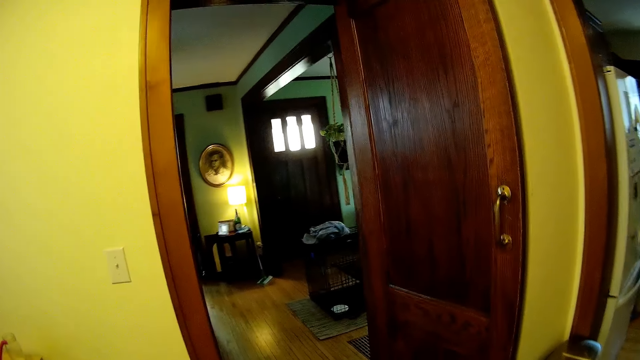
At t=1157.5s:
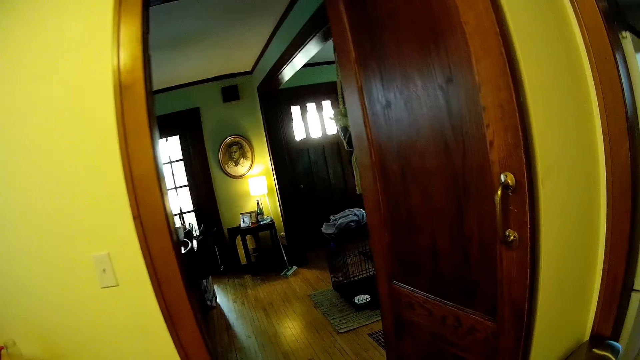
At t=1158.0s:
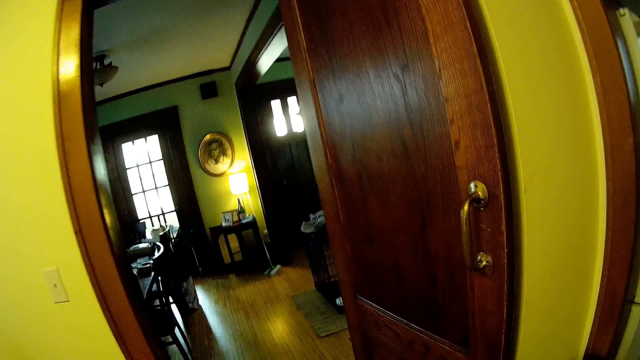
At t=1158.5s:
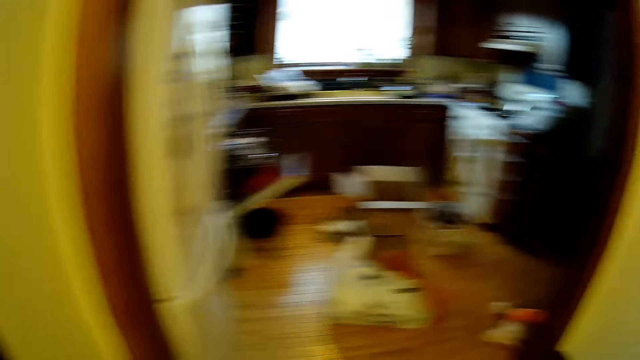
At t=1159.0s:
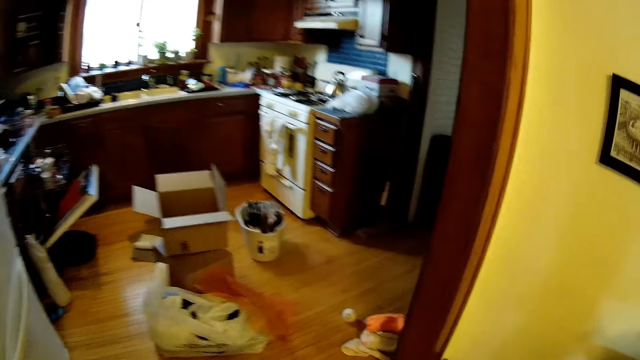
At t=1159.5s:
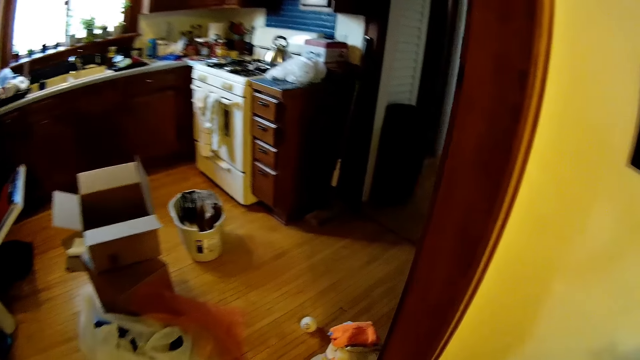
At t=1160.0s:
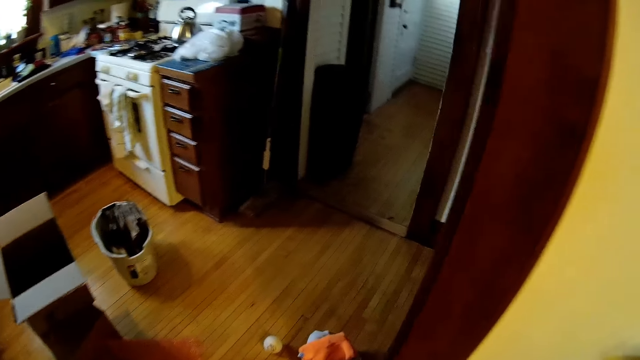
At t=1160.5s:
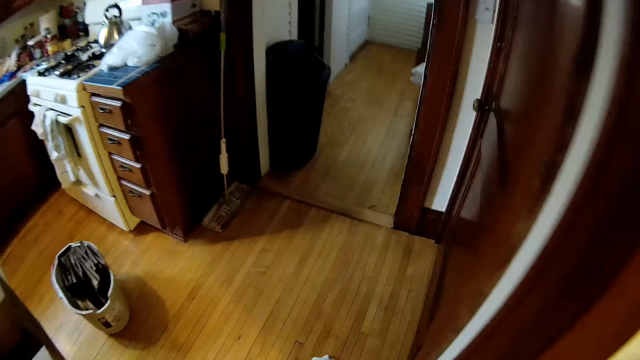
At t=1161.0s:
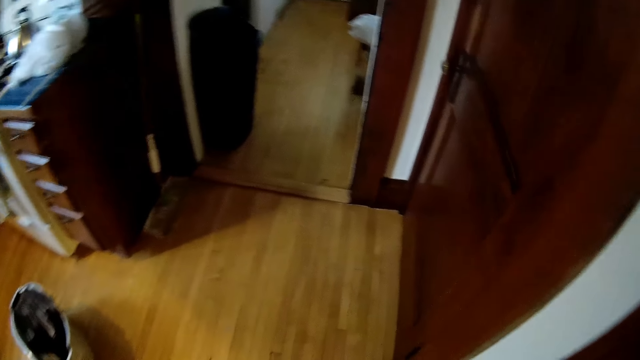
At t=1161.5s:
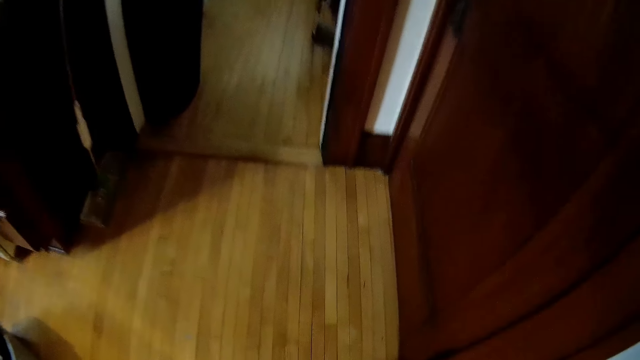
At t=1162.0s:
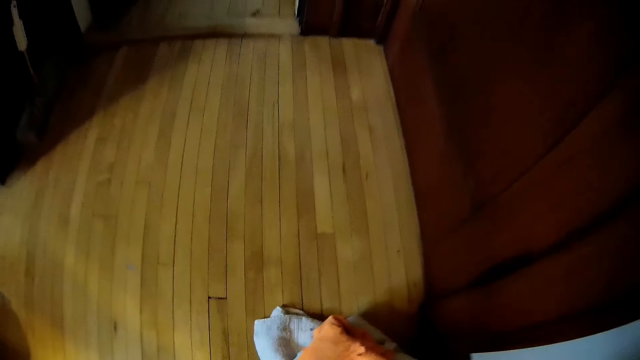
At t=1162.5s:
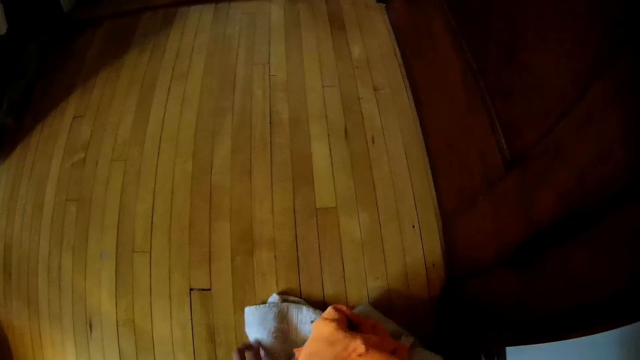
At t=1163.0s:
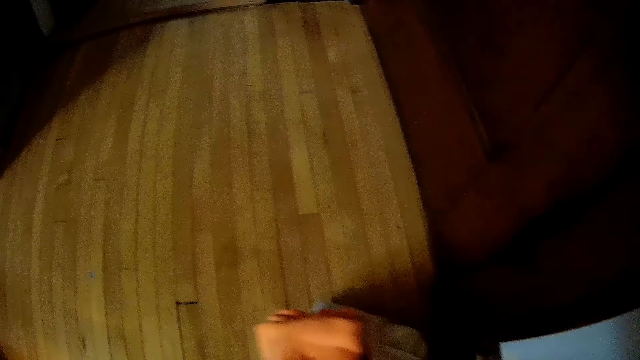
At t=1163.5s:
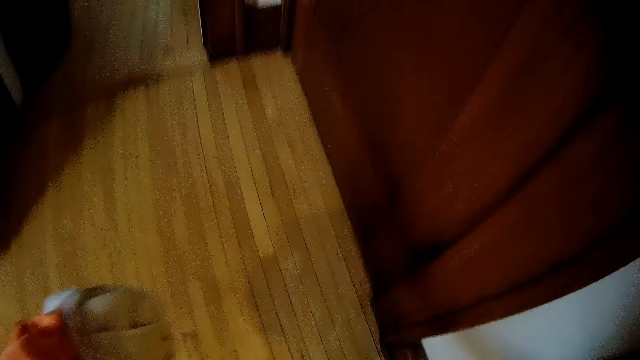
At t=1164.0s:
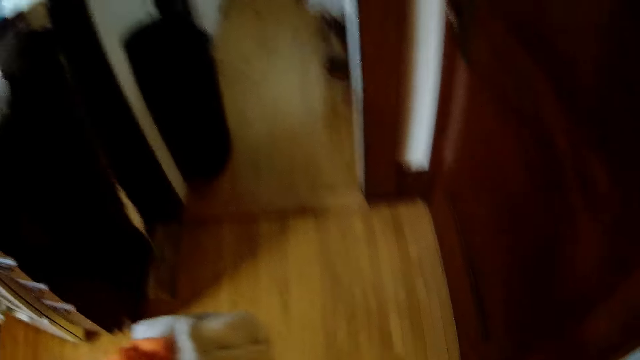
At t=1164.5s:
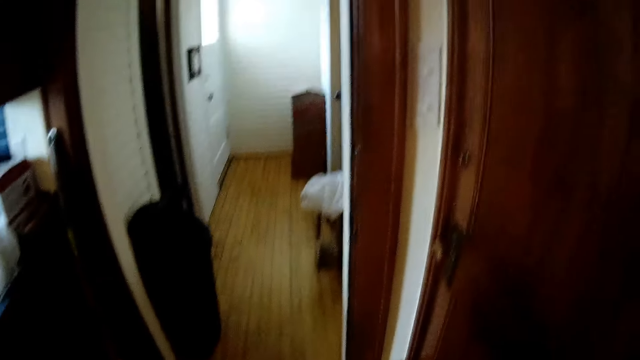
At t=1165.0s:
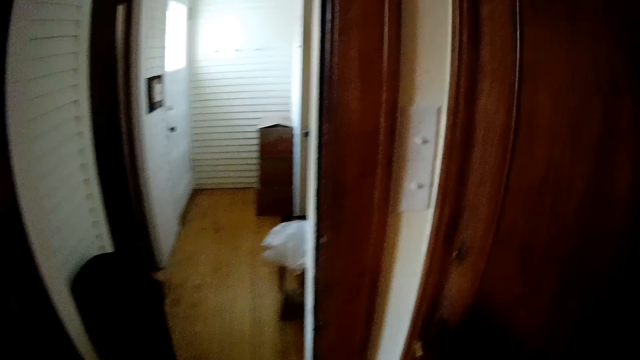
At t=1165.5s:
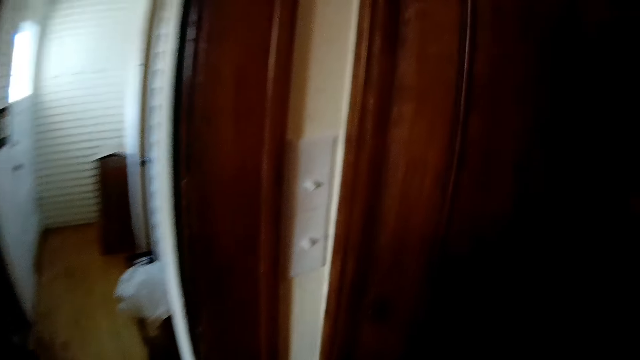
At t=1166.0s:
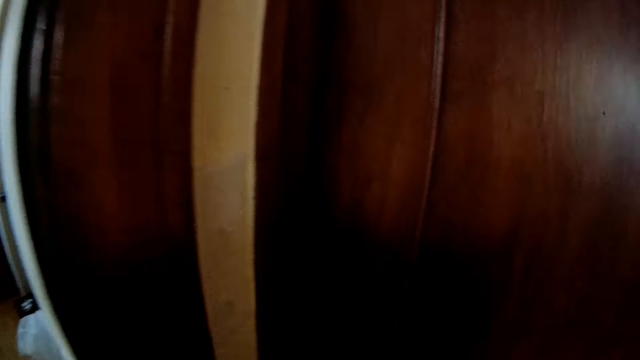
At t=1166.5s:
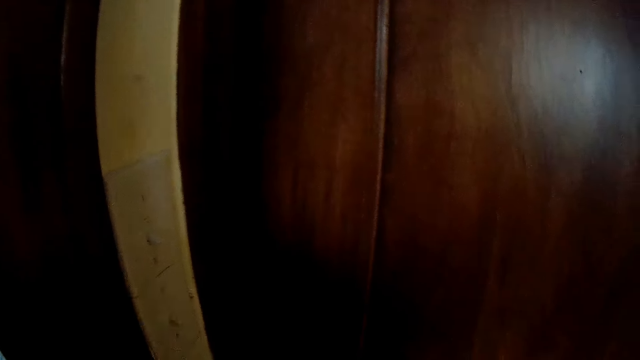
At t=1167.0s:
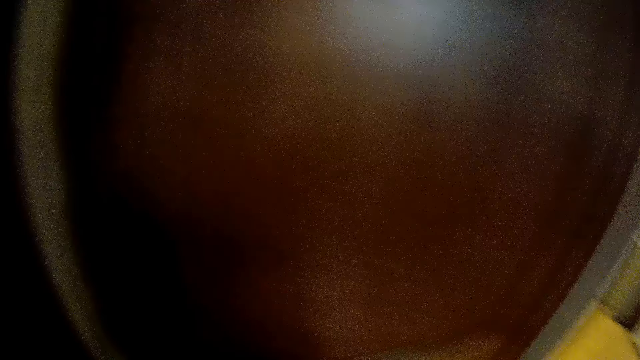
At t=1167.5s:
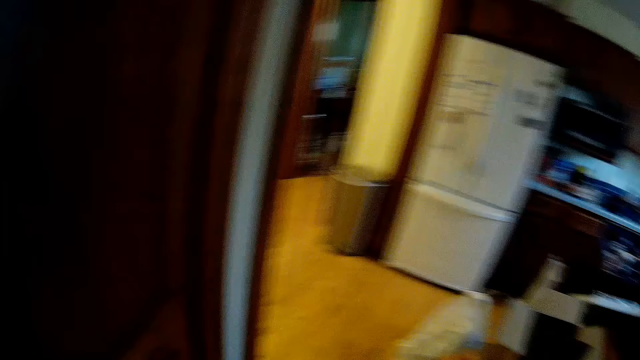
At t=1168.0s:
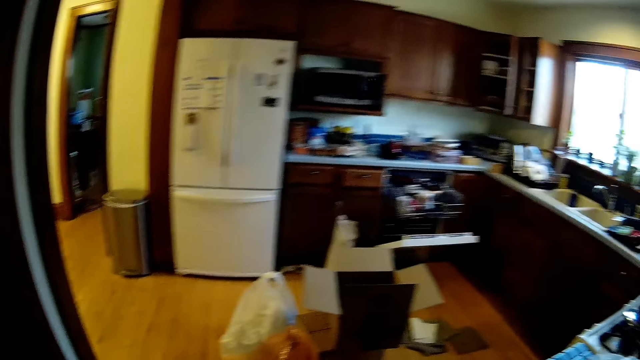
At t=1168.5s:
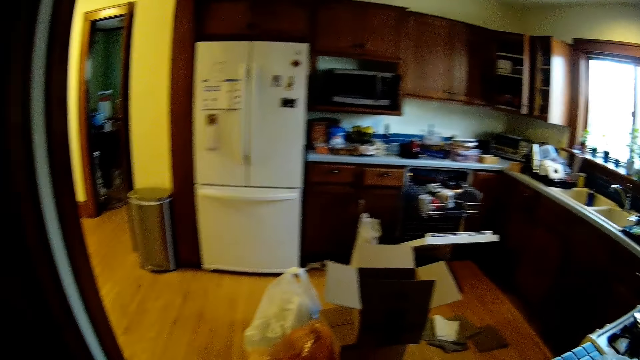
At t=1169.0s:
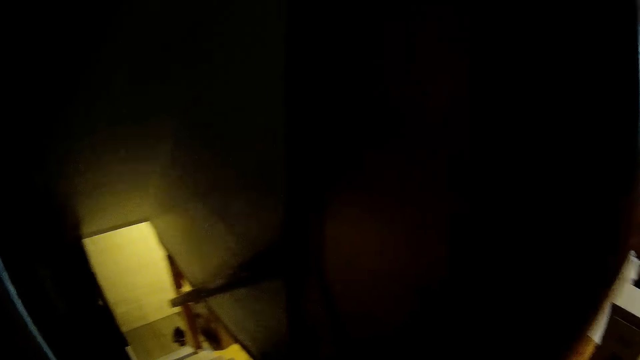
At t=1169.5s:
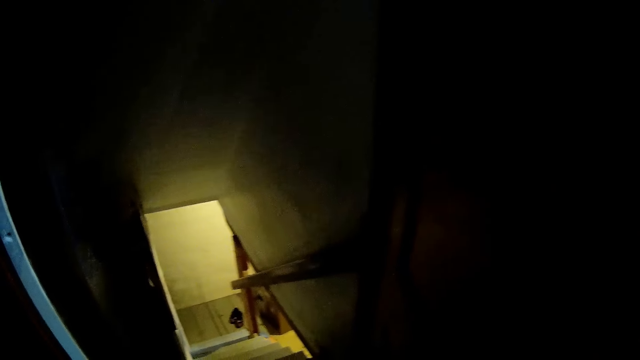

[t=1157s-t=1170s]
The camera wearer picks up the clothes on the floor with both hands. They walk around in the house. They look around in the house.

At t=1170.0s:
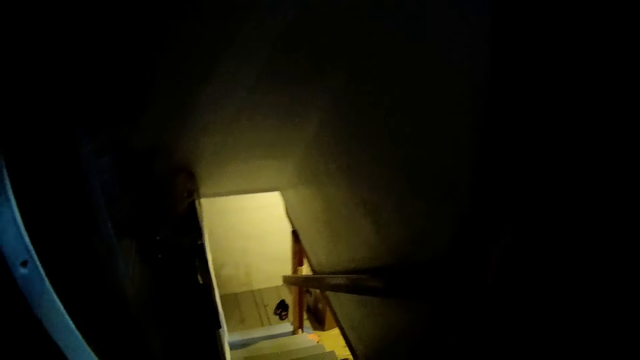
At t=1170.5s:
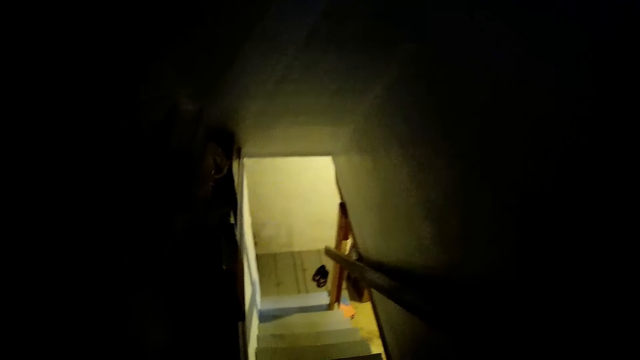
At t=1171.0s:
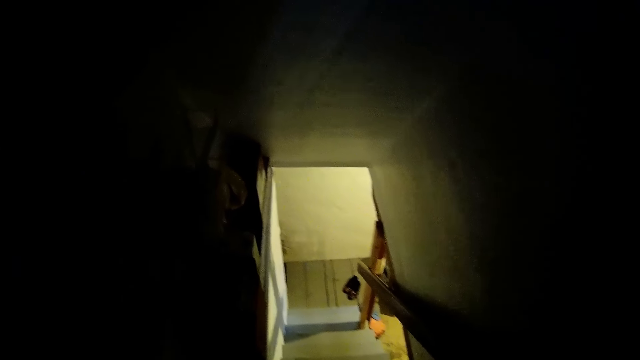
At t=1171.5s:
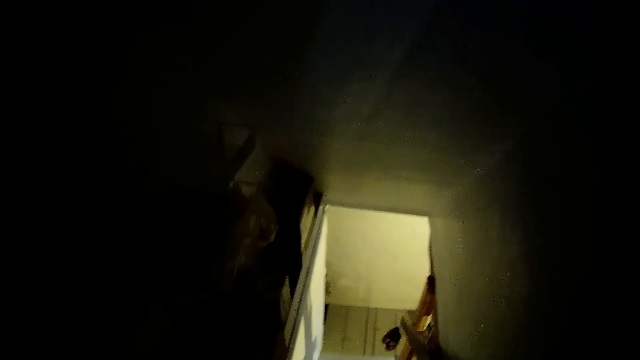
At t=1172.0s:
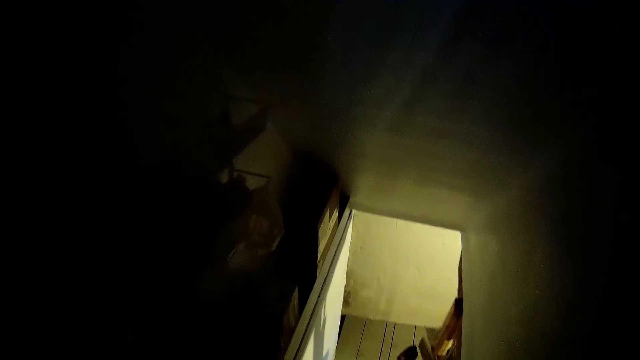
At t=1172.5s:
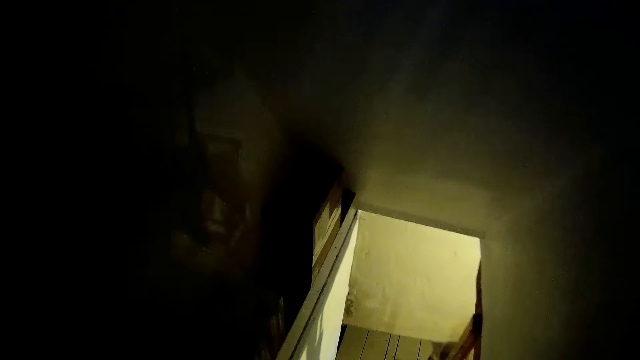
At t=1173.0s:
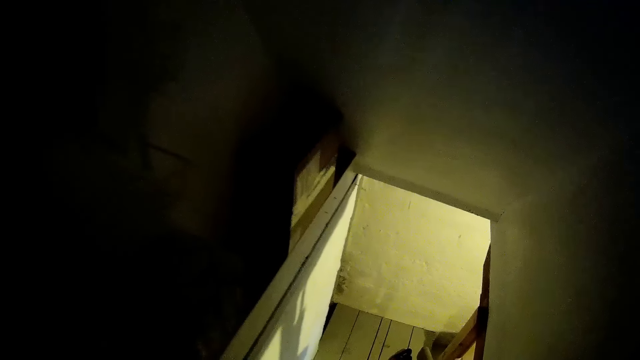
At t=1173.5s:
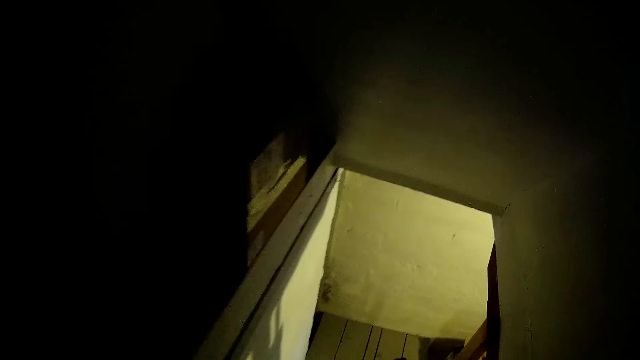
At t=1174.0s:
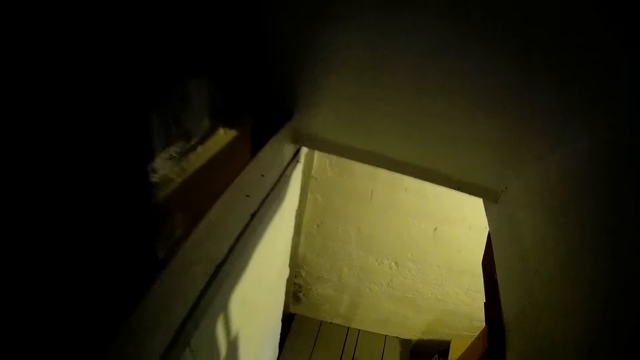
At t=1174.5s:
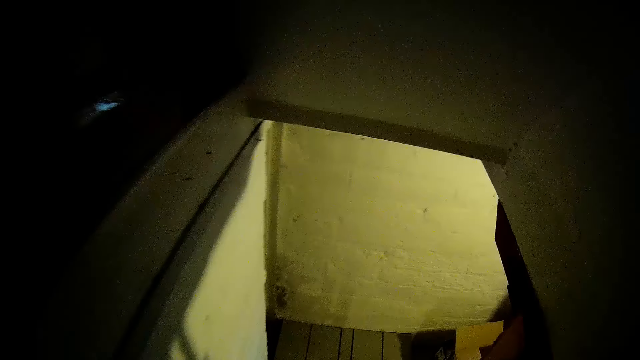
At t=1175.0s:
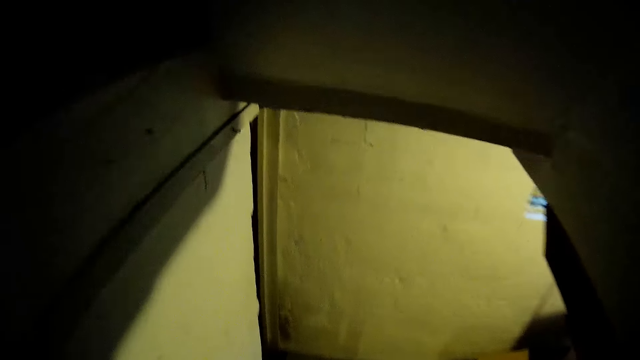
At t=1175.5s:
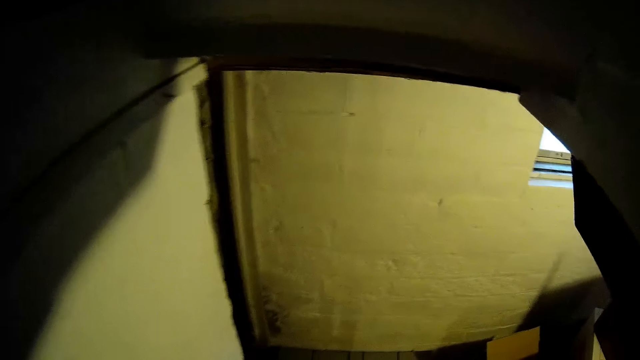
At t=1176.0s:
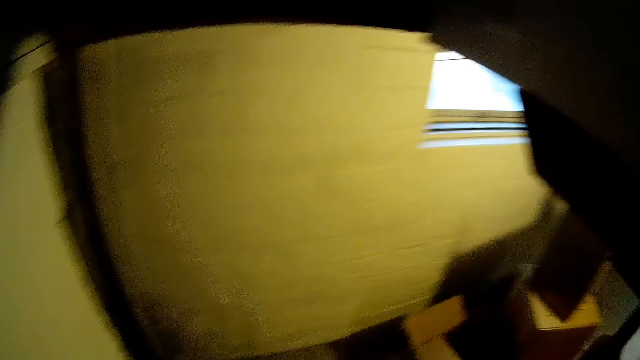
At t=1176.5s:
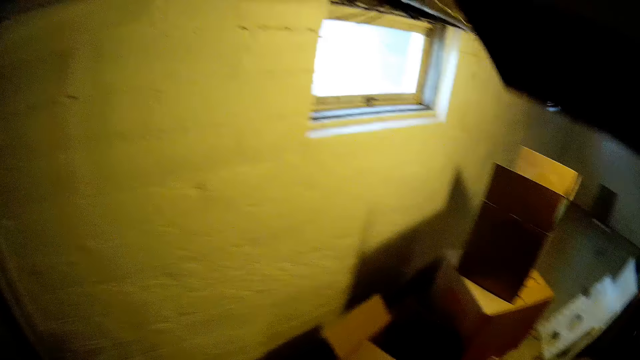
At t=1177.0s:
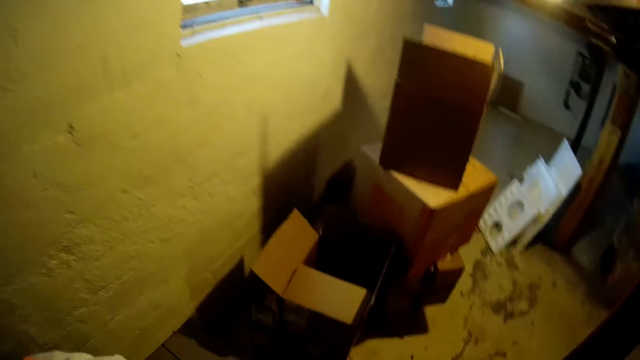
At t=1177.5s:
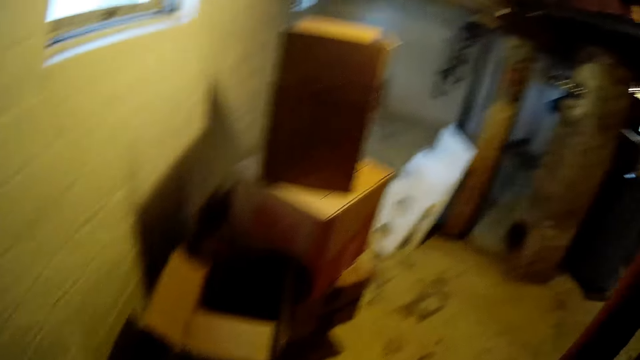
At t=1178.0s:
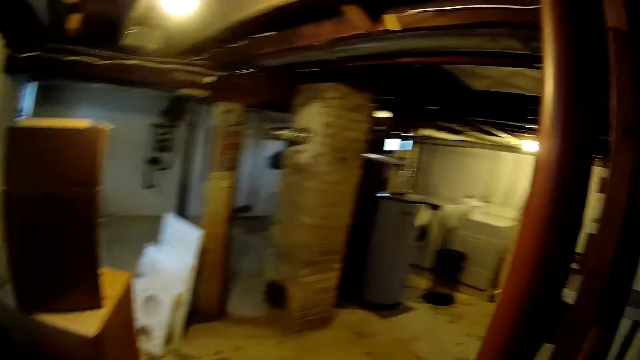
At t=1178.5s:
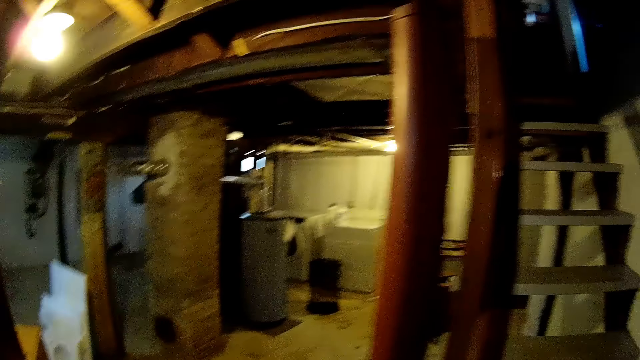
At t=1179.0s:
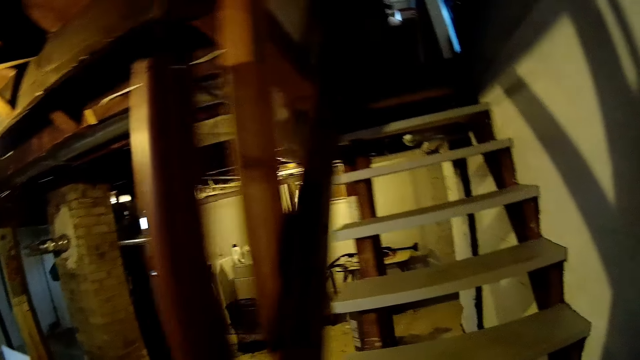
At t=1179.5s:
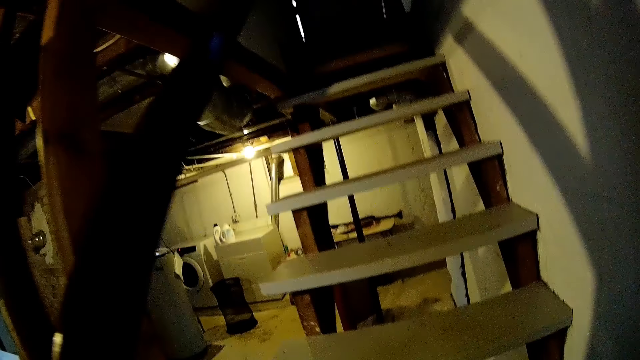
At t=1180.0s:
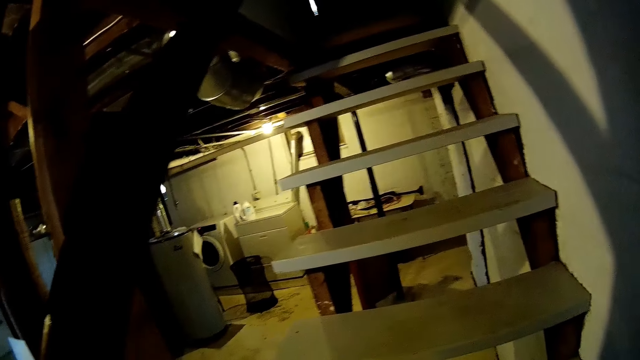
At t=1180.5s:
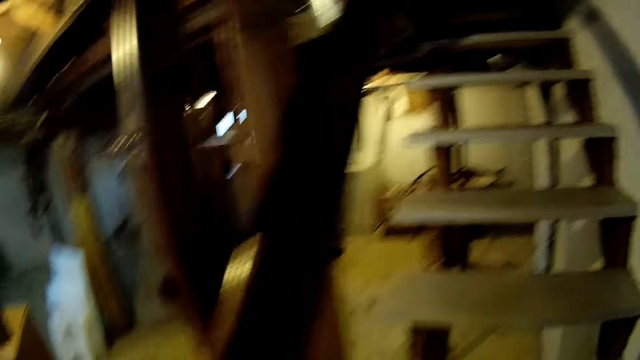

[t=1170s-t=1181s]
The camera wearer walks down to a basement. They look around in the house.
